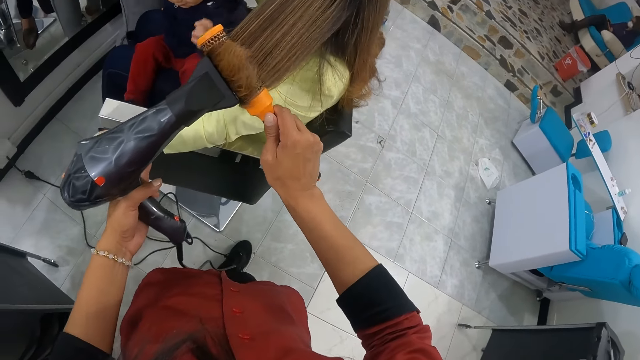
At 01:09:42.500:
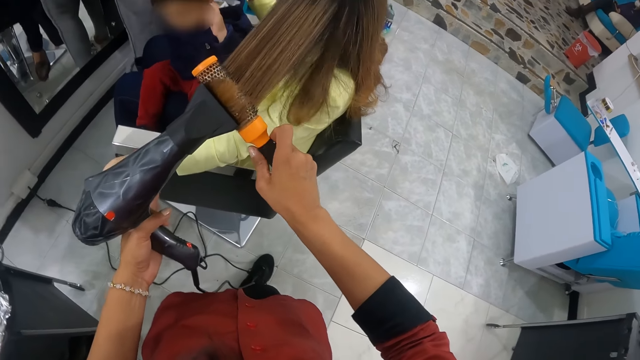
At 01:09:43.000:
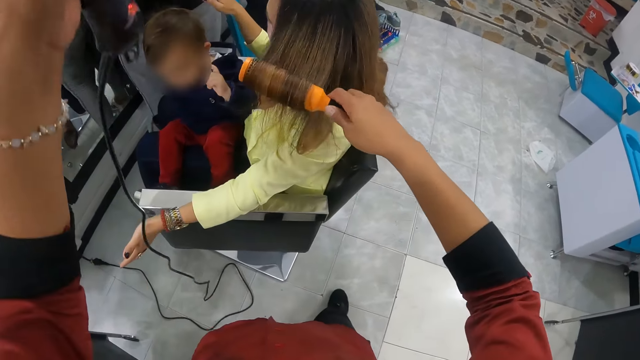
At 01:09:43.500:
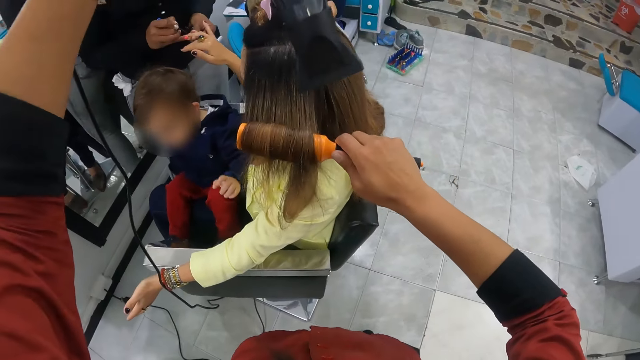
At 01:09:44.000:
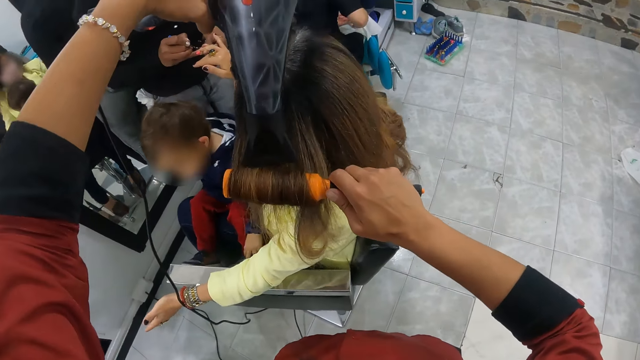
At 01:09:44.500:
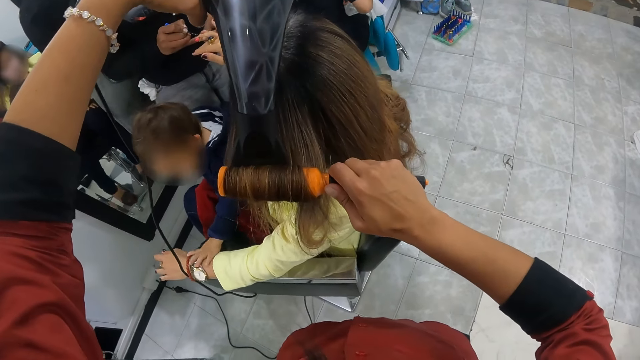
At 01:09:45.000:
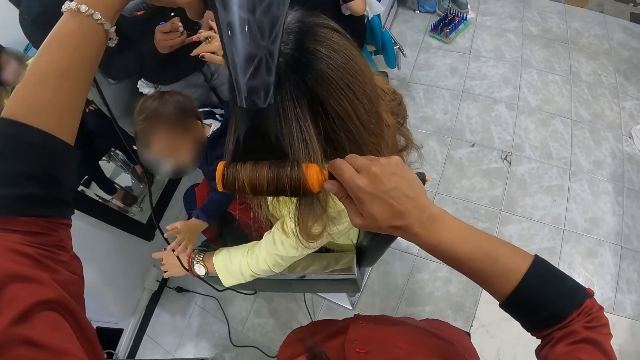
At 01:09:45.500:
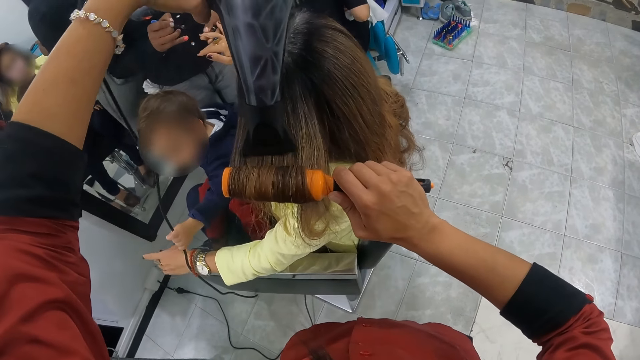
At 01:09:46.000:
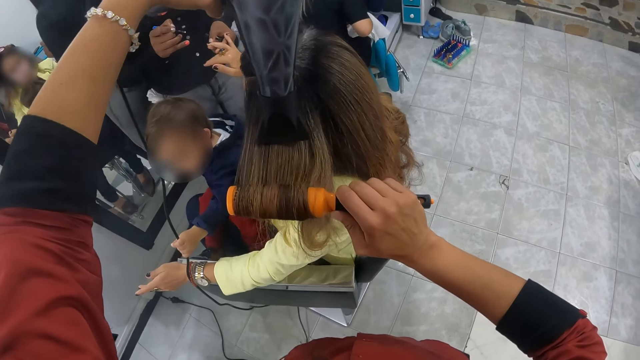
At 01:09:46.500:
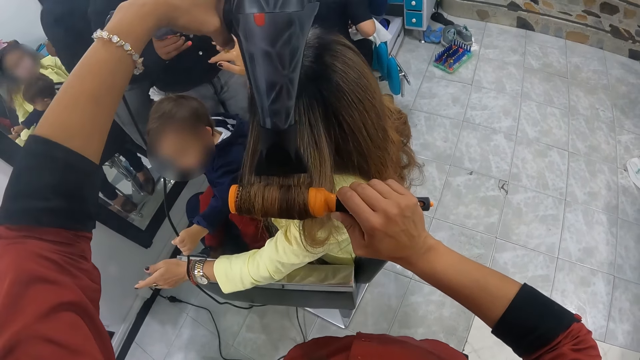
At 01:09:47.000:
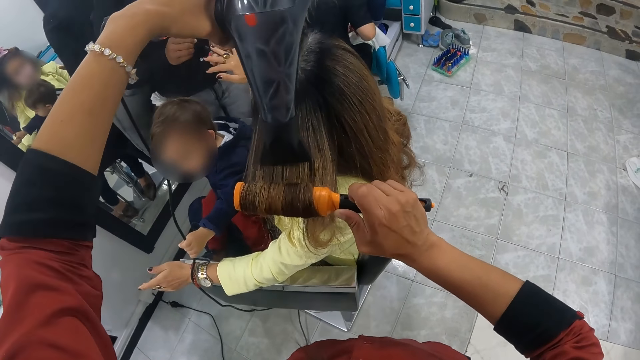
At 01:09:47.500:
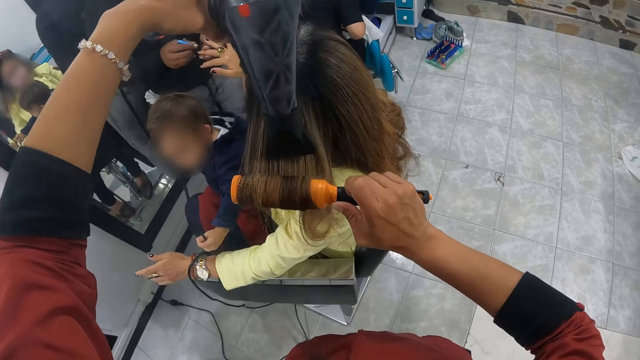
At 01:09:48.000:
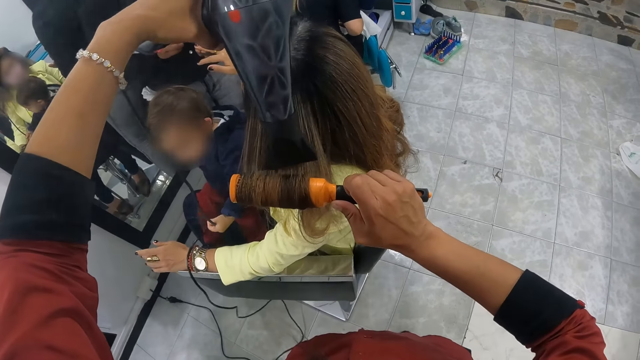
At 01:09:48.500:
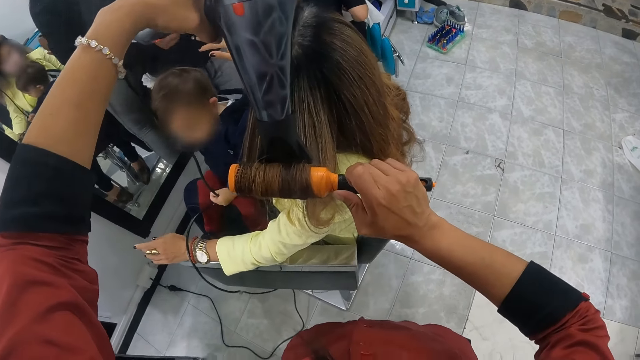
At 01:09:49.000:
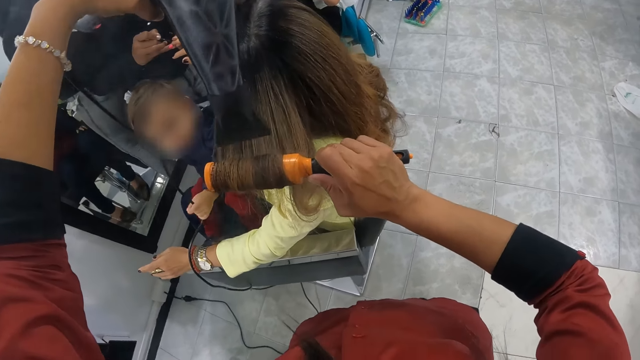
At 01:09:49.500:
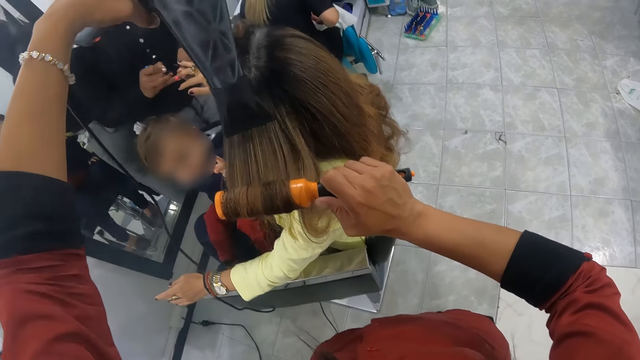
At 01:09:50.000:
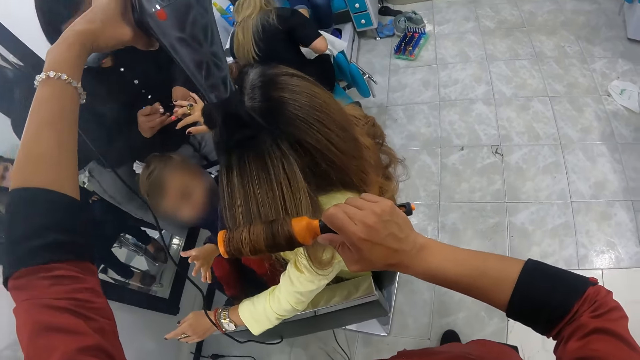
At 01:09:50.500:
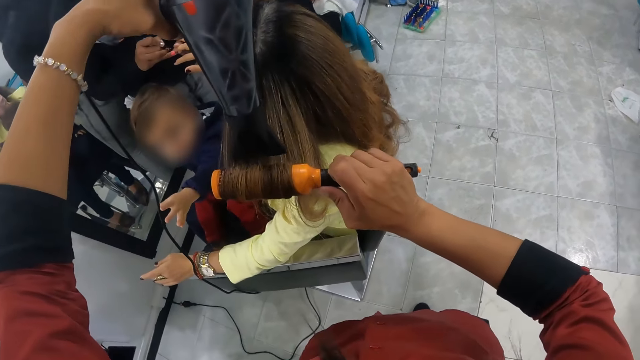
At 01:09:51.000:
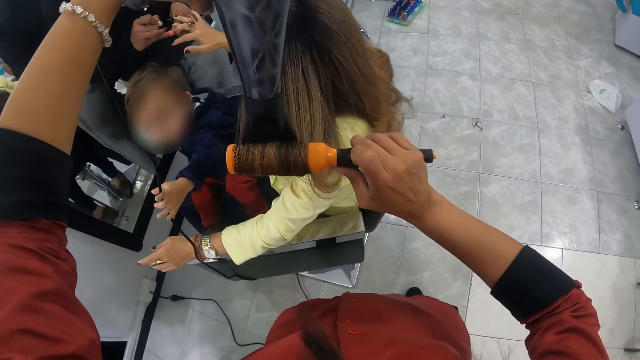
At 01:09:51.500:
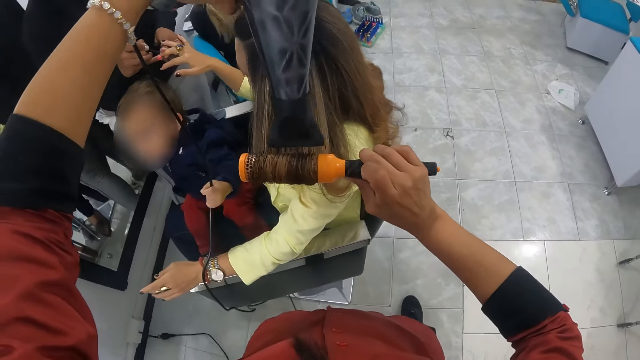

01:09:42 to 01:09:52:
The camera wearer rolls the woman's hair with the hair brush straightener in her right hand. She dries the woman with the hair dryer in her left hand. The baby grabs the hair dryer cable in the camera wearer's left hand with his left hand. The baby holds the blow-dry wire. Another woman paints the first woman's right hand with a nail polish brush in her right hand.

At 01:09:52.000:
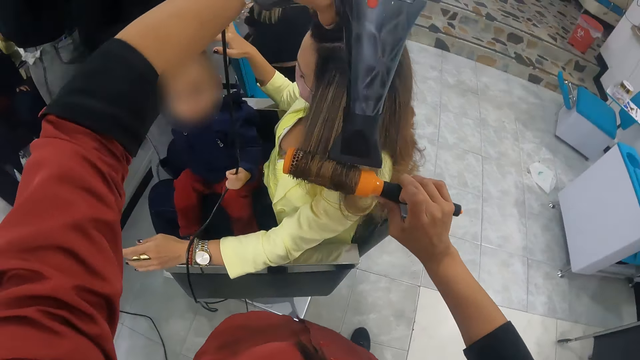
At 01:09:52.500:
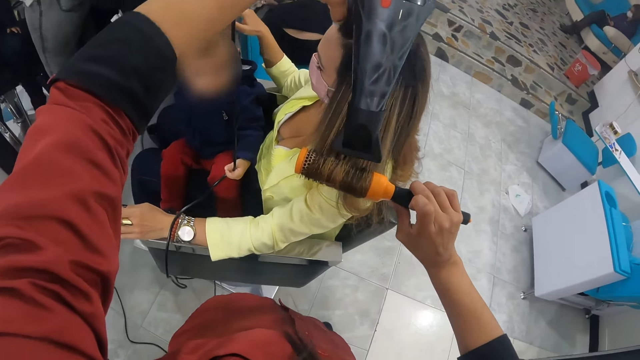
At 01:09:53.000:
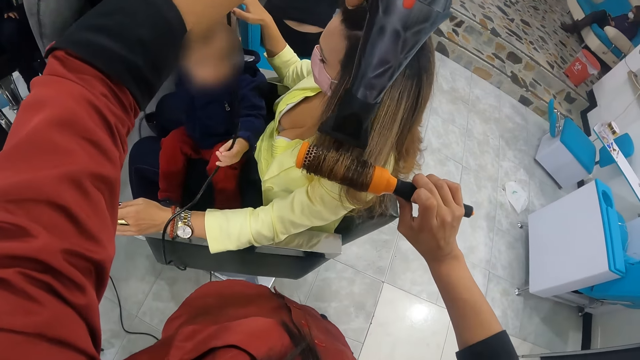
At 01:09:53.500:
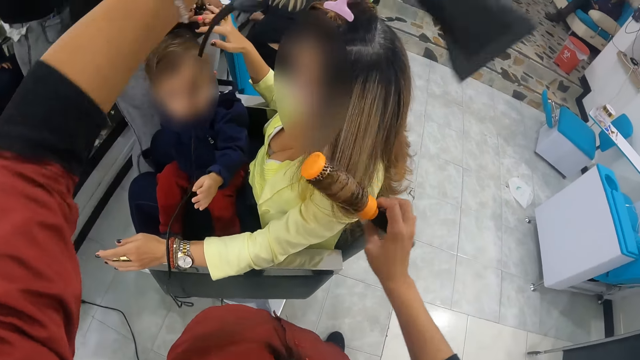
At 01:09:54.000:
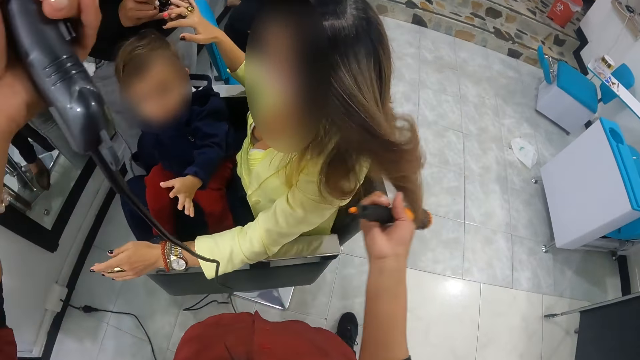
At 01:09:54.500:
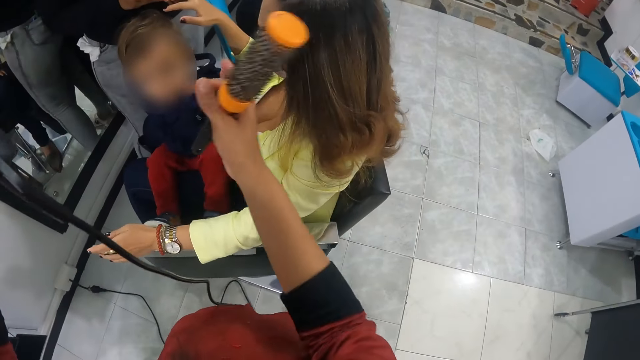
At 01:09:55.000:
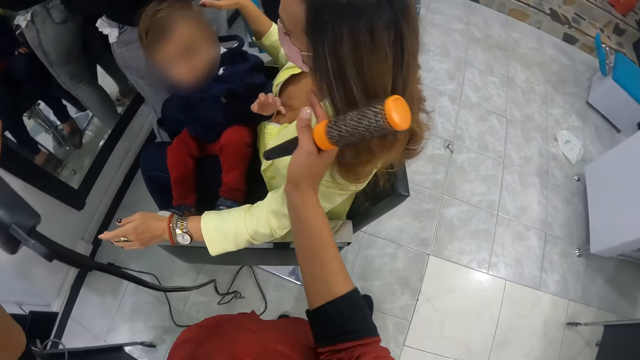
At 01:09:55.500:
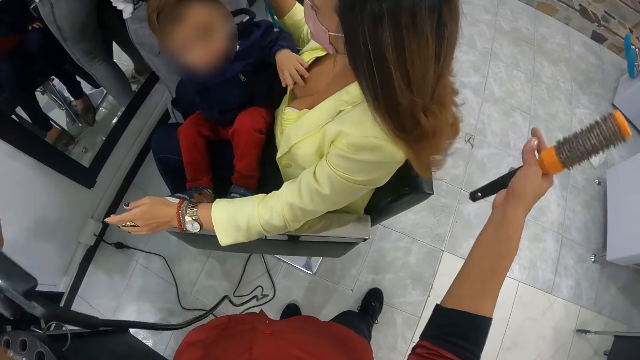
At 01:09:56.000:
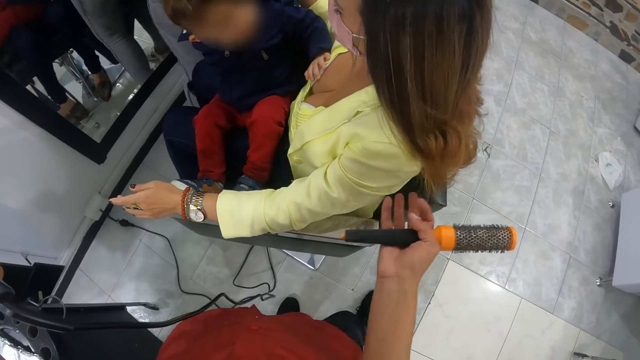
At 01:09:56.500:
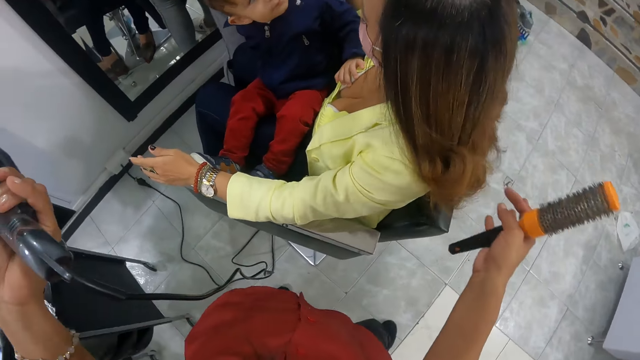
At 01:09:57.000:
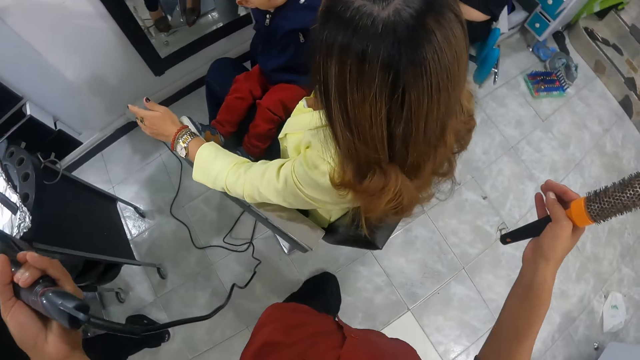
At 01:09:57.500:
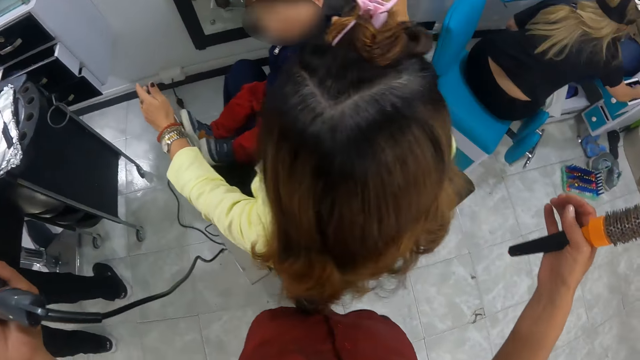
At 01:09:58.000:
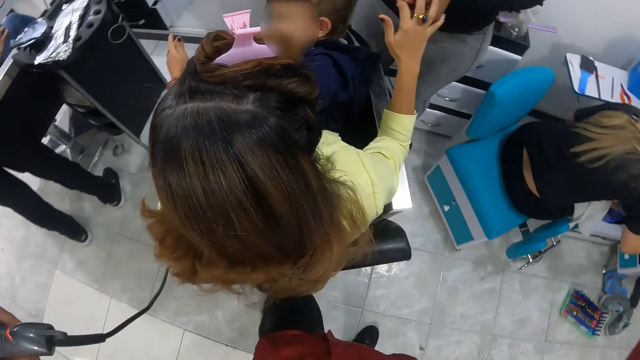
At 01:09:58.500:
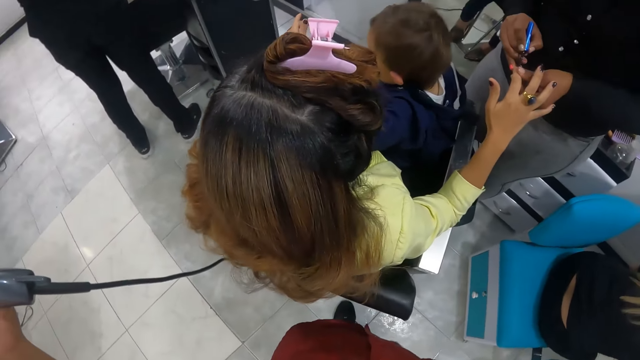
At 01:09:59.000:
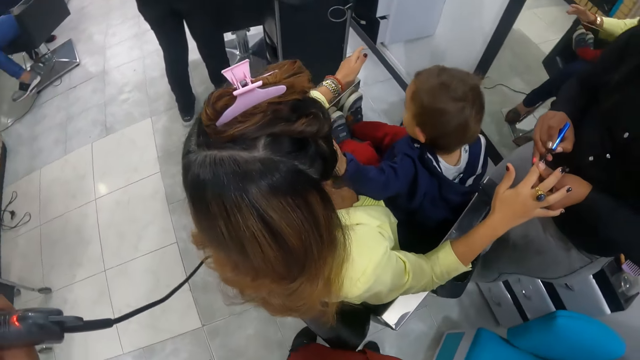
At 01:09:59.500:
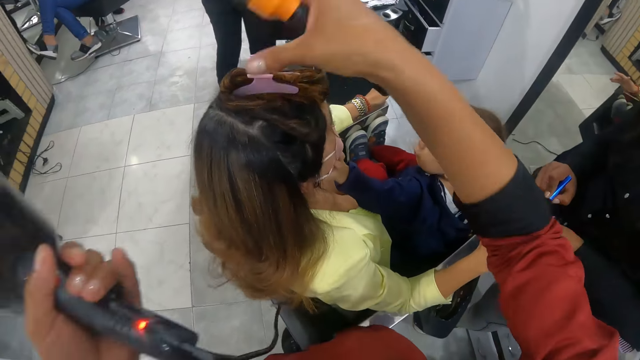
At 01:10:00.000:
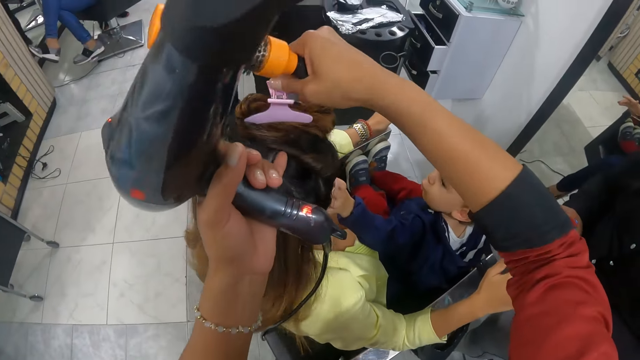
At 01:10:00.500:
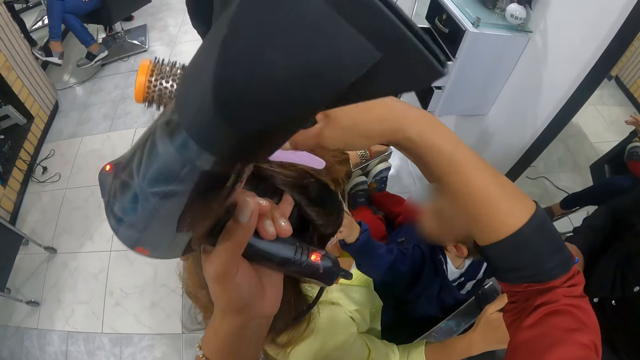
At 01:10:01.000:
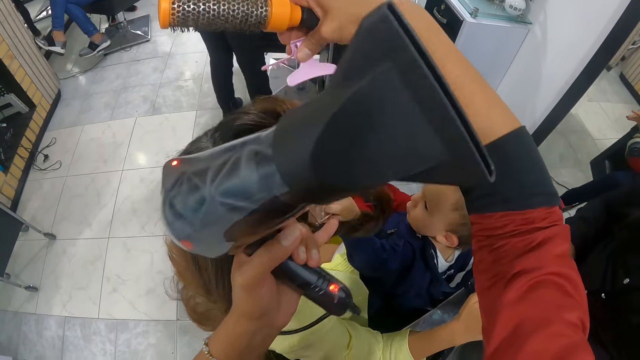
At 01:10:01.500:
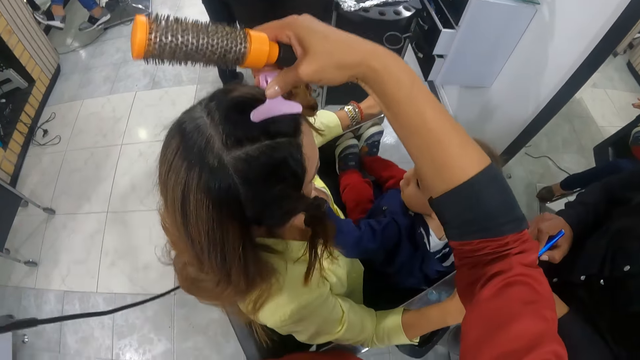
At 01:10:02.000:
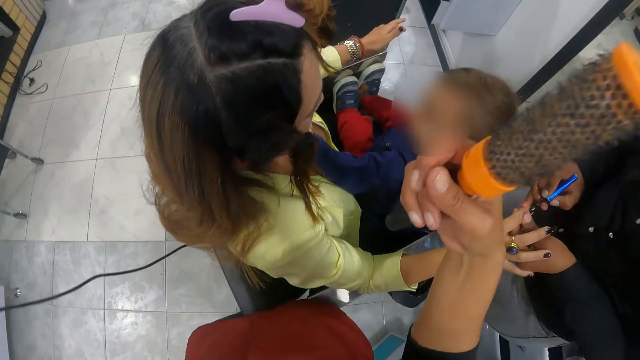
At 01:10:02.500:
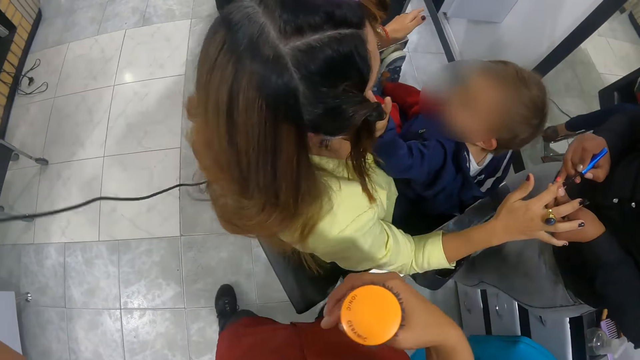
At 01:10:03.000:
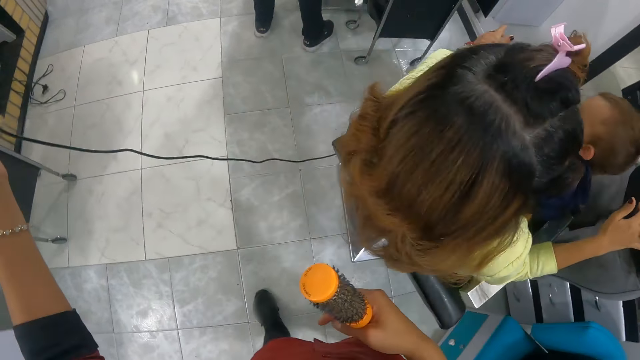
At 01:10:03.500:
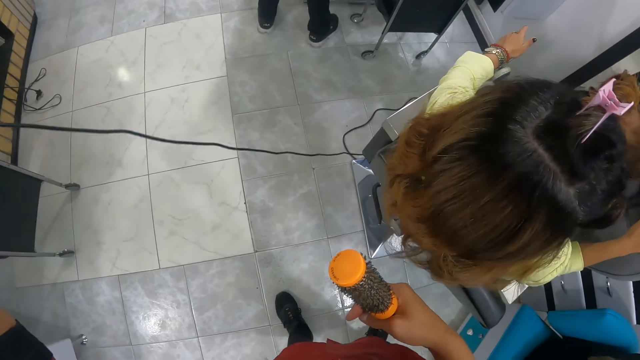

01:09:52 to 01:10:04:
The camera wearer removes the hair straightener brush from the woman's hair with her right hand. She flips the woman's hair with her right hand. She touches the woman's hair with her right hand. She walks around. She adjusts the hair clip. She removes the hair clip from the woman's hair with her right hand. She lets the woman's hair fall with her left hand. She clips the woman's hair with the clip in her right hand. She pulls the blow-dry wire.
